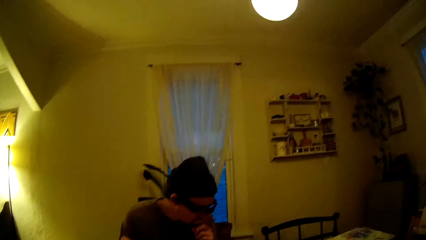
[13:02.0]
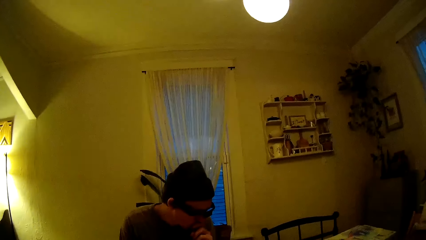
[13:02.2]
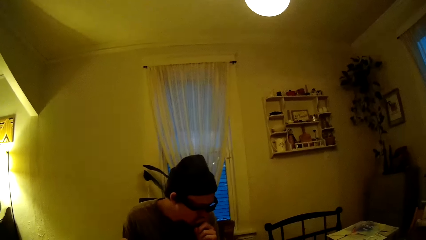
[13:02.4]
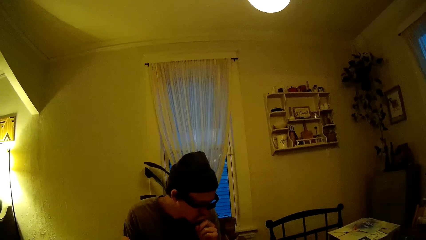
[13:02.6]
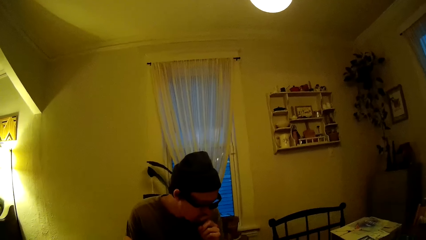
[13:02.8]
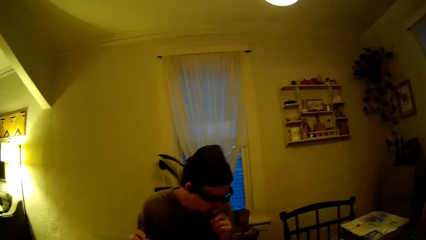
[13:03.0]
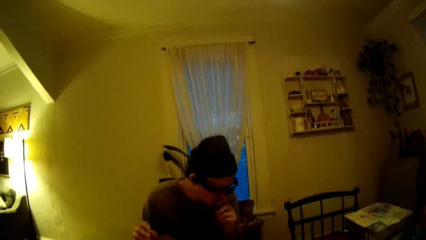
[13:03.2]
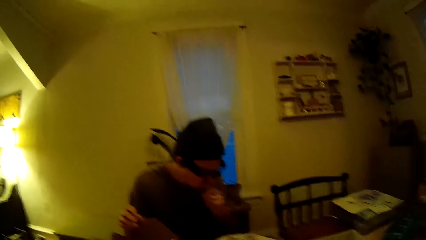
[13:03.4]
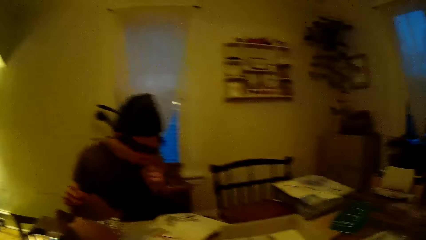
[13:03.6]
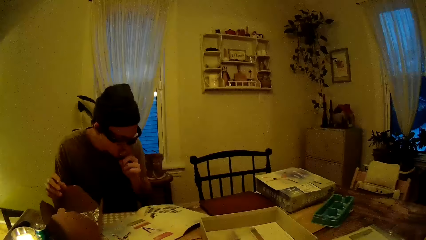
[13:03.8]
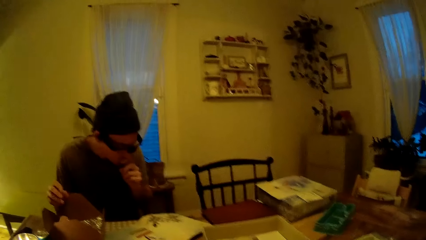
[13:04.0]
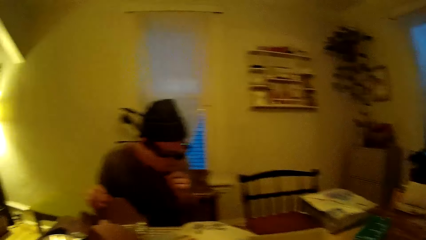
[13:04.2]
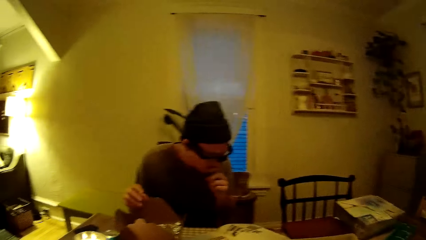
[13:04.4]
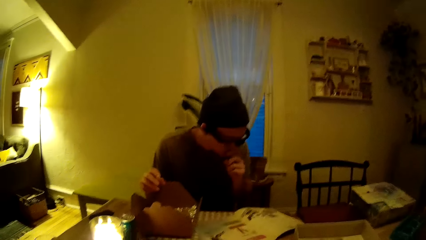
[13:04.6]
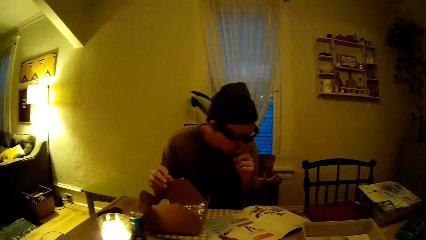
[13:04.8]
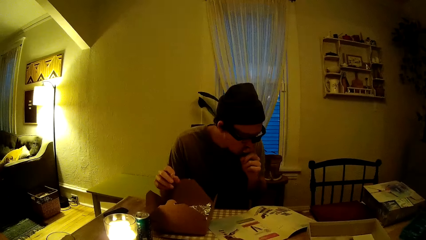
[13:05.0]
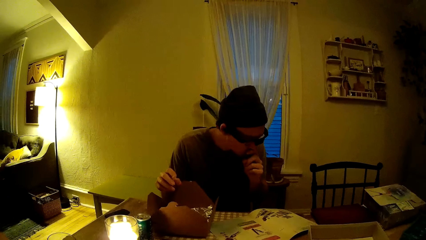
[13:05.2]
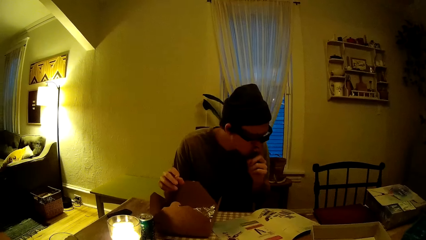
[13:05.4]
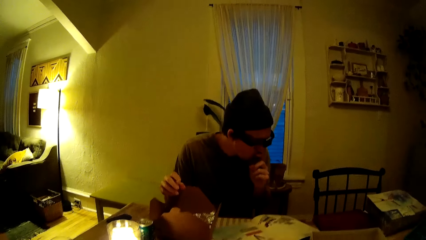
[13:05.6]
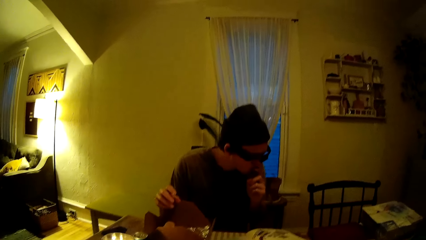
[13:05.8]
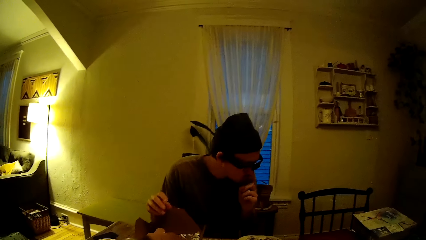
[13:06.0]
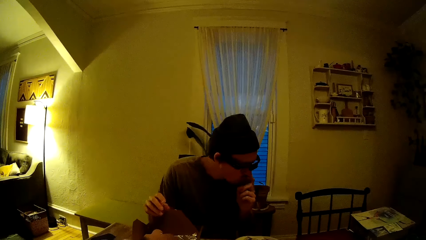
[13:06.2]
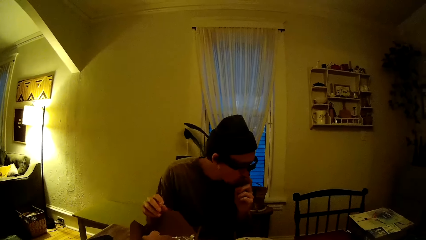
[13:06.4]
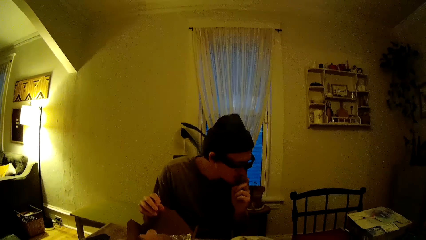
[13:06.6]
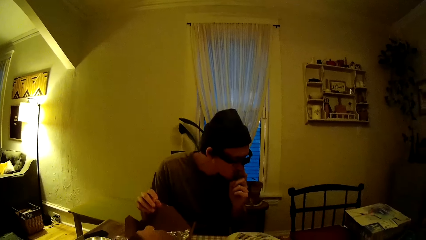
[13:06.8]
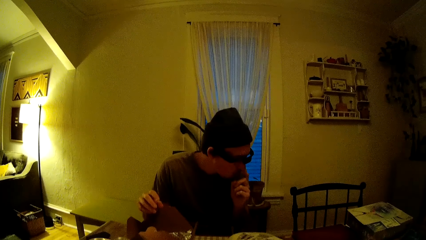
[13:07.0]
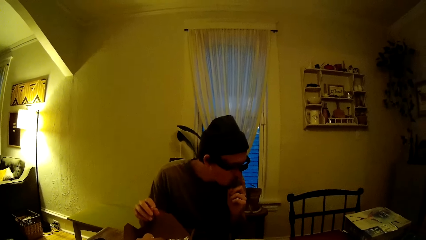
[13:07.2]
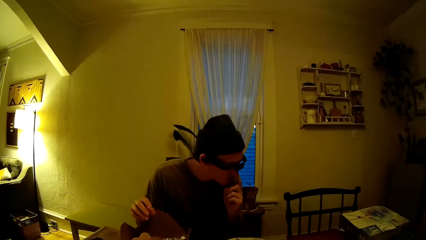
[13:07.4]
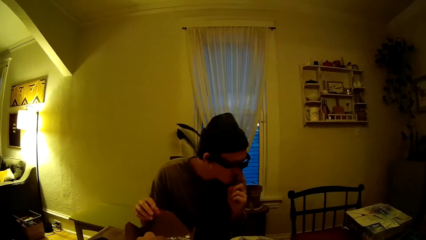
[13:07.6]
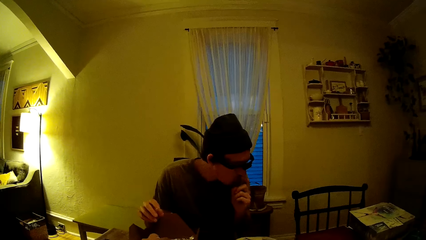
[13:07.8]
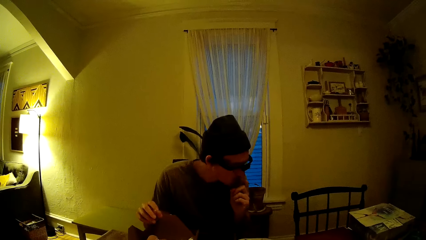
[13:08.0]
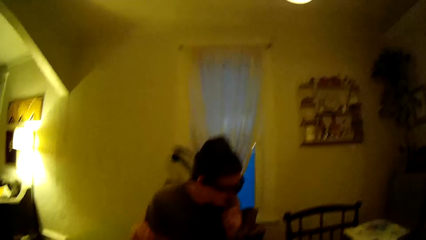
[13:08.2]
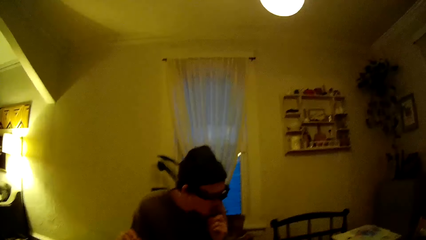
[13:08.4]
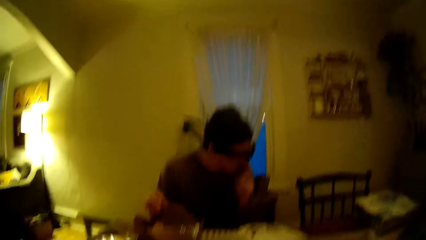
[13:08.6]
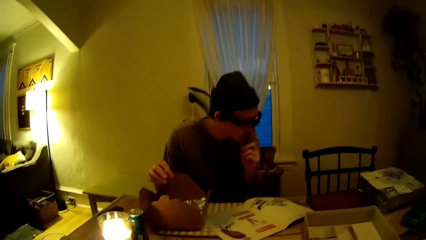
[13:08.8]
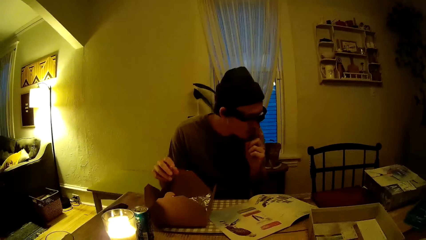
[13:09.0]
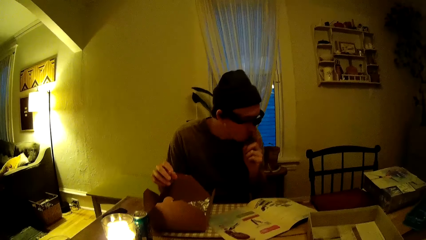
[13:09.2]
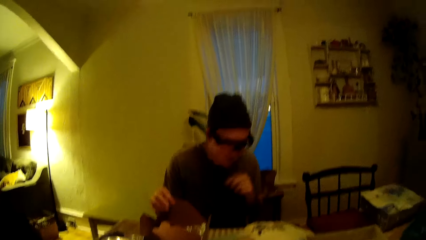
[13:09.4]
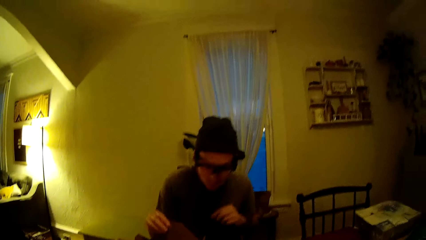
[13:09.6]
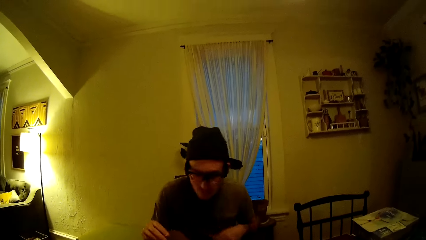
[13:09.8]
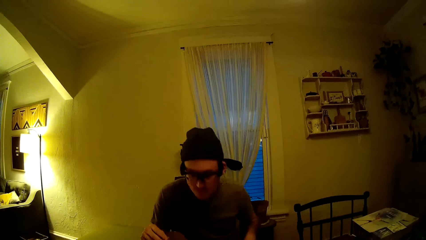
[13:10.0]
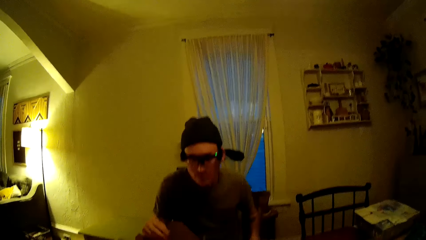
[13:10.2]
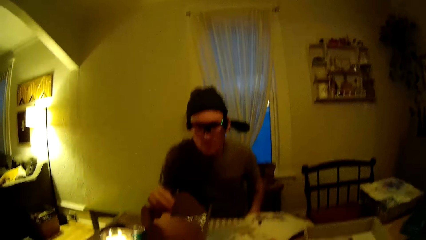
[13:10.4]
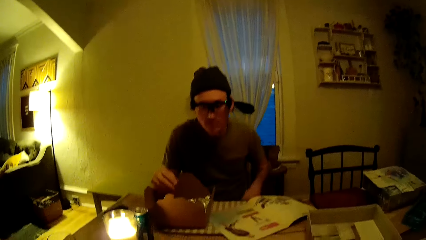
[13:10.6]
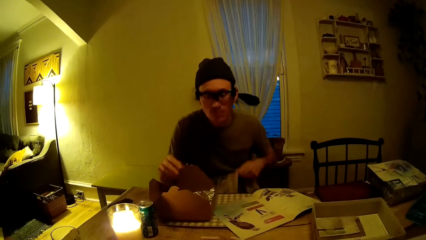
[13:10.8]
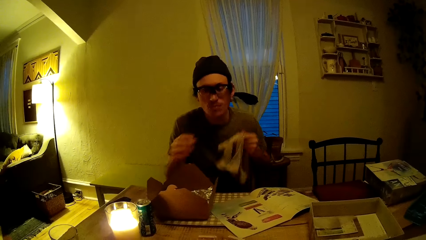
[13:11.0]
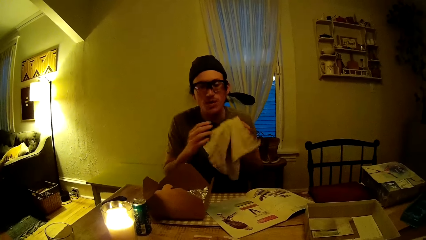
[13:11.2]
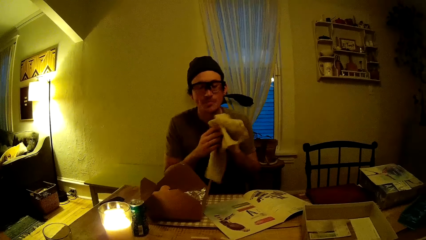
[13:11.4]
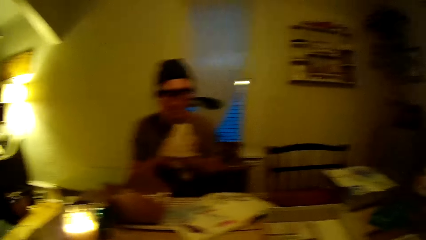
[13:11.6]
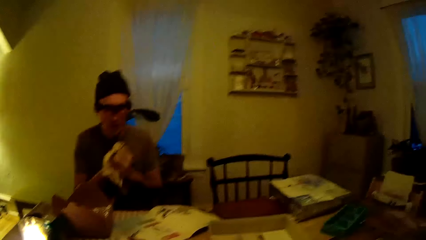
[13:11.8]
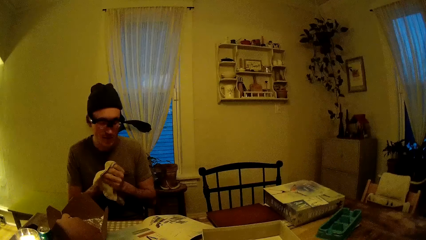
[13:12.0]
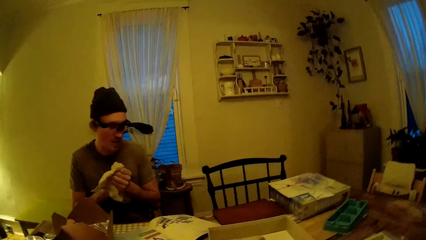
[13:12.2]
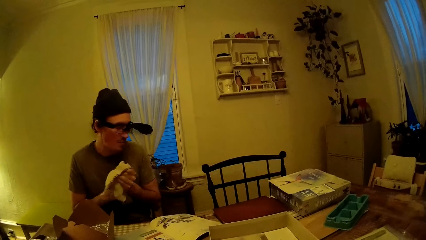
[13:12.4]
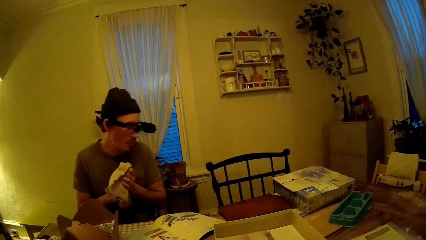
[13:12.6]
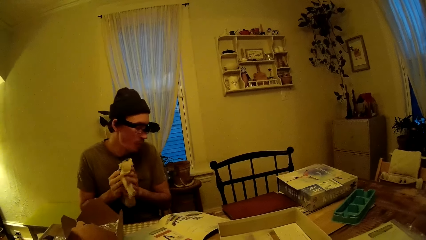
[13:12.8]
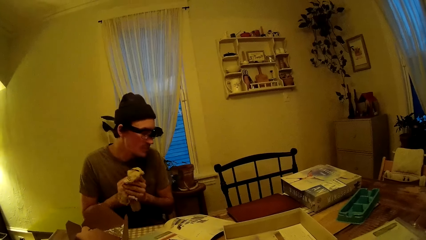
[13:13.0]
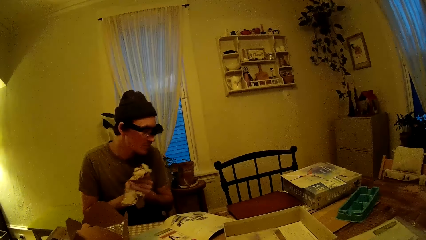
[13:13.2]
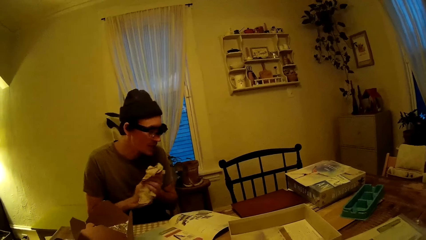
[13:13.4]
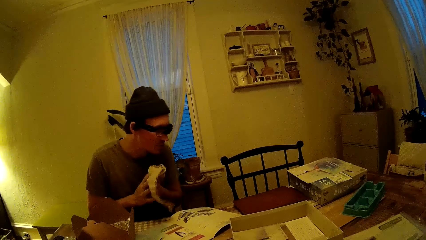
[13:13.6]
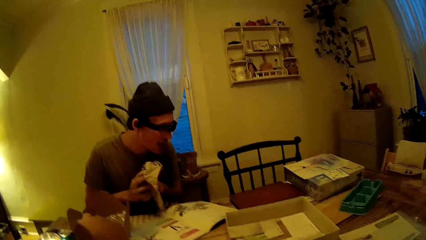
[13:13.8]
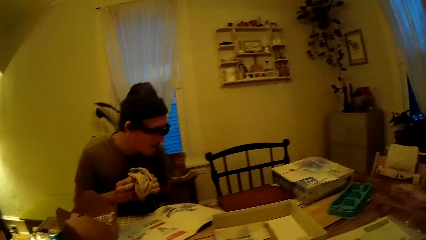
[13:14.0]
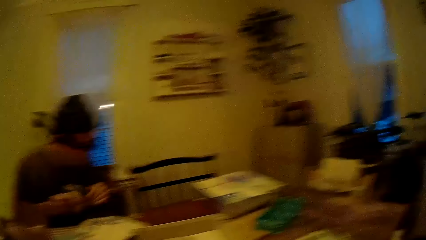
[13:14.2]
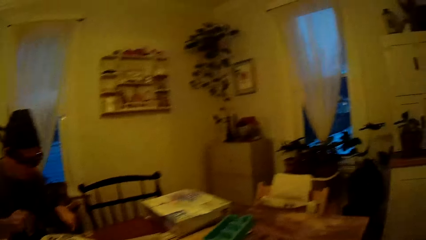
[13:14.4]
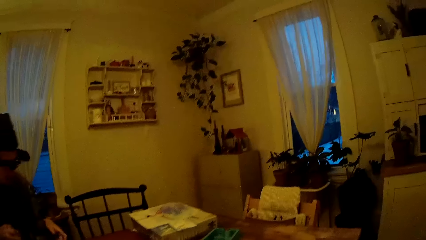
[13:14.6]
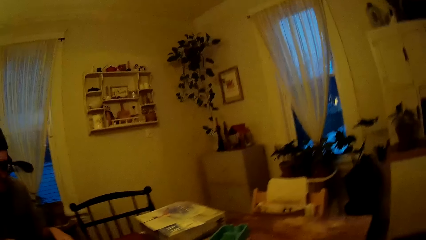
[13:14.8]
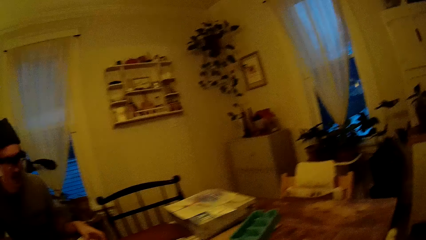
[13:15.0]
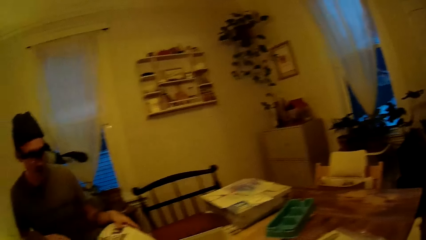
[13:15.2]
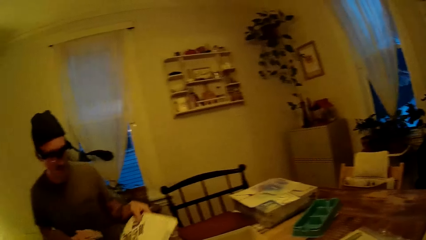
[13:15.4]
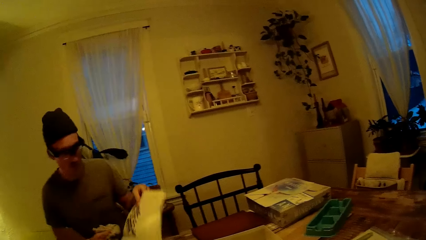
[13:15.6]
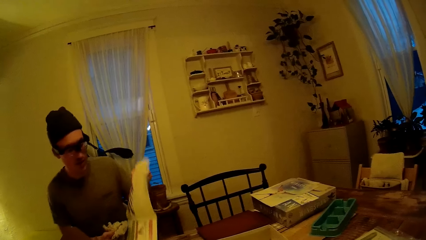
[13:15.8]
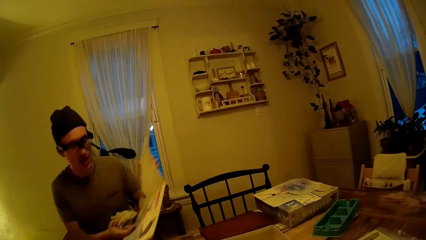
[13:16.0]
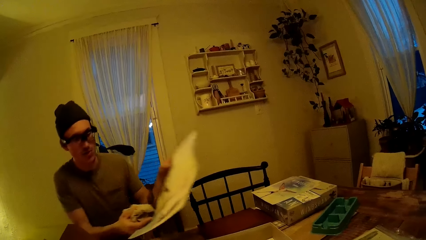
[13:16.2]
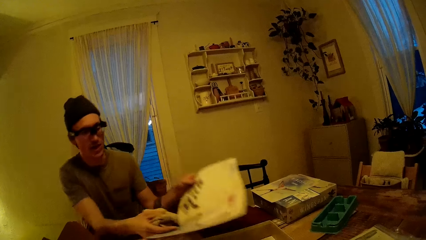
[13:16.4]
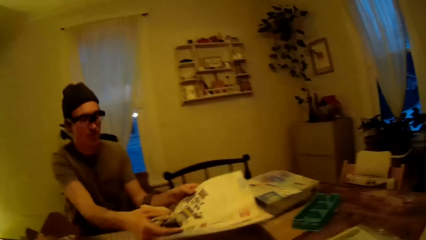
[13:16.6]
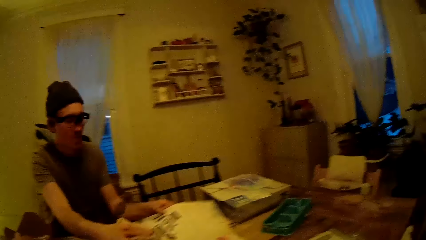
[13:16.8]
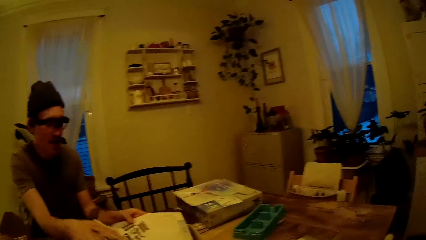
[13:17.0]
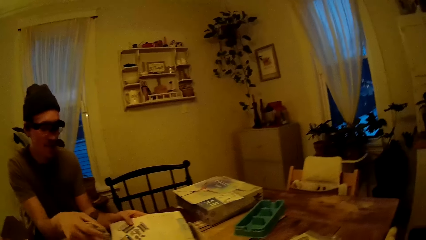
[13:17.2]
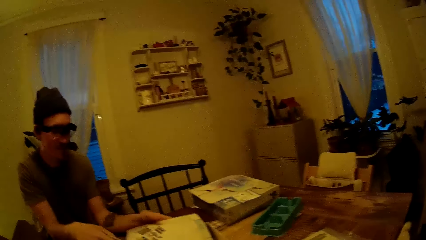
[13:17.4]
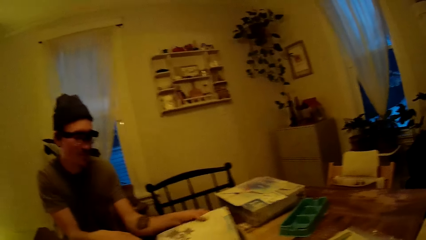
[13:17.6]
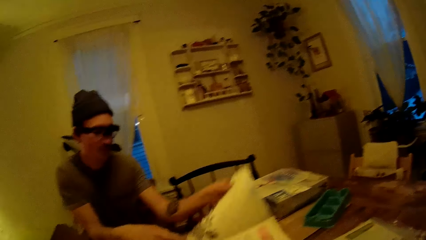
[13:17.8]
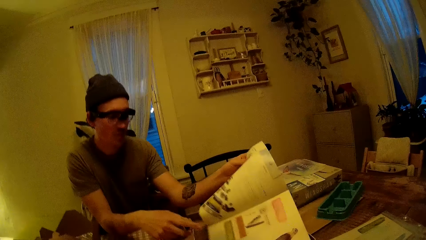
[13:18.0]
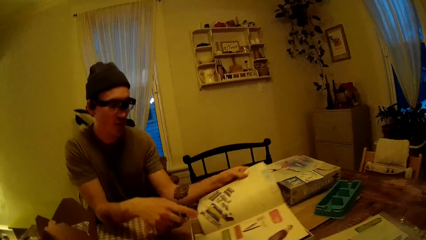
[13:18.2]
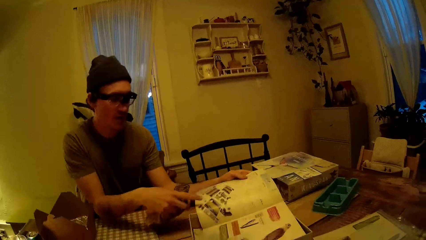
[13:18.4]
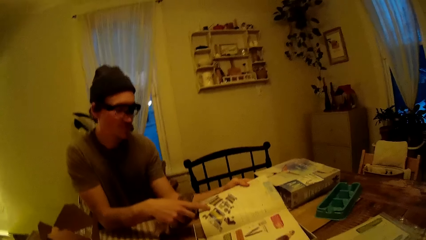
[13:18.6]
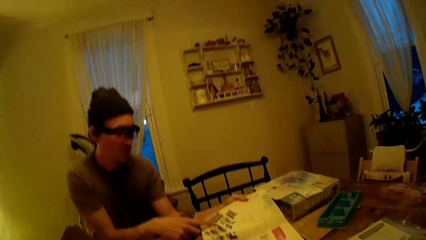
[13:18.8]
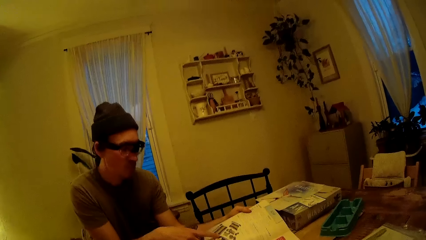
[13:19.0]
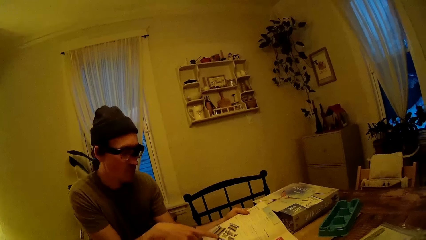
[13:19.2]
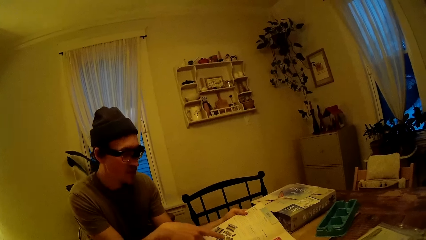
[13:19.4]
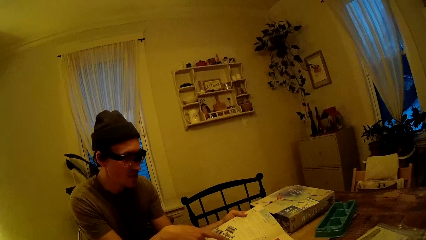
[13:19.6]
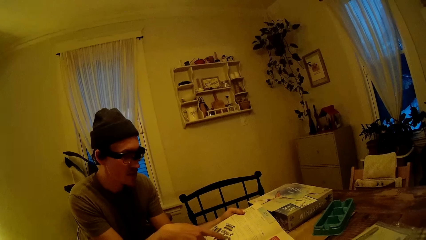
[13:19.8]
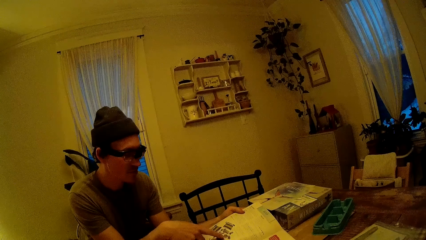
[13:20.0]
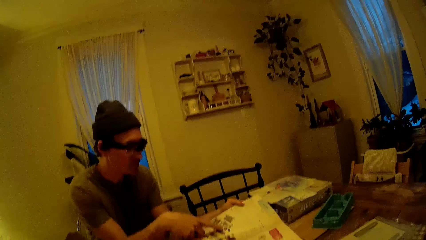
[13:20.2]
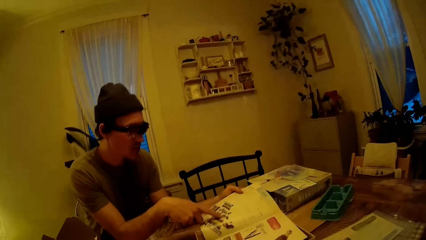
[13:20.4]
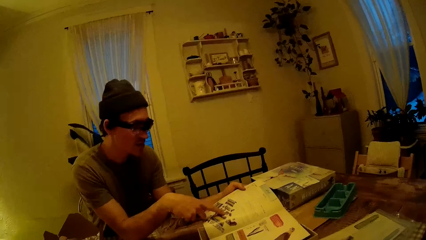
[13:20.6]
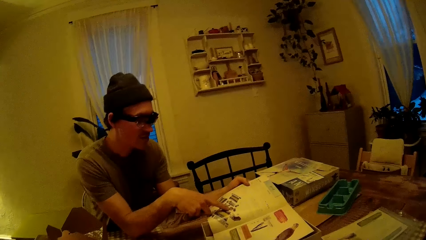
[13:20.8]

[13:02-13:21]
A man picks up a wipe towel or napkin. He cleans both hands with the napkin. The man lifts the brochure or game manual from the table with his left hand. The man drops the brochure on the table with both hands, points to the game manual and holds the brochure in both hands.
